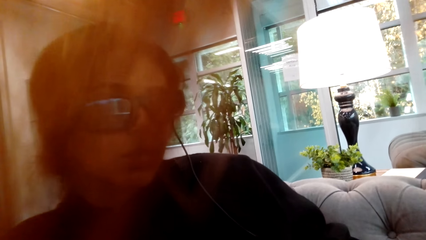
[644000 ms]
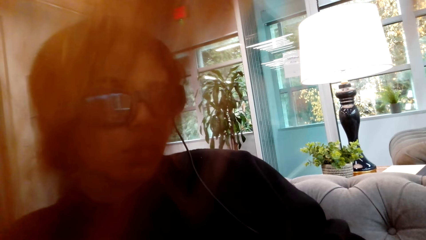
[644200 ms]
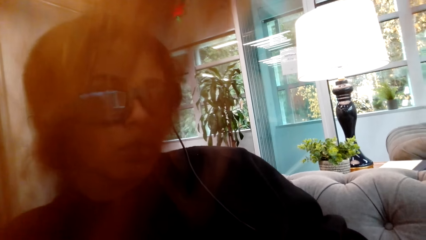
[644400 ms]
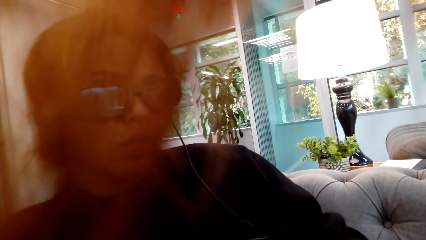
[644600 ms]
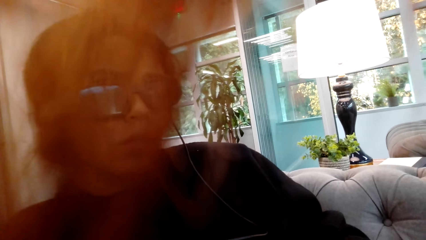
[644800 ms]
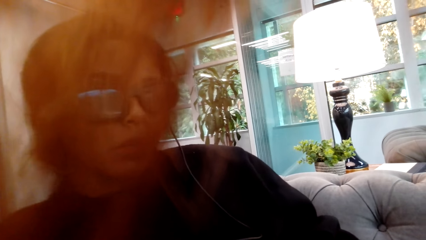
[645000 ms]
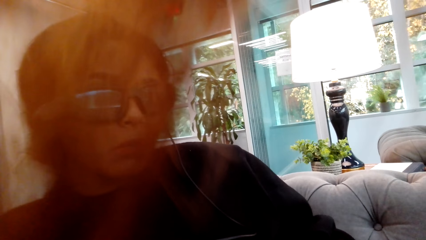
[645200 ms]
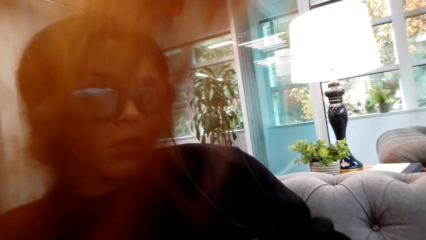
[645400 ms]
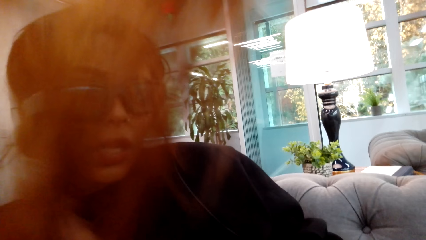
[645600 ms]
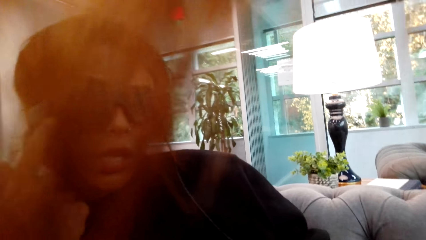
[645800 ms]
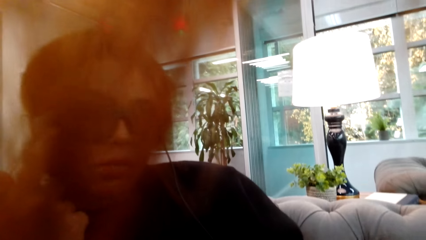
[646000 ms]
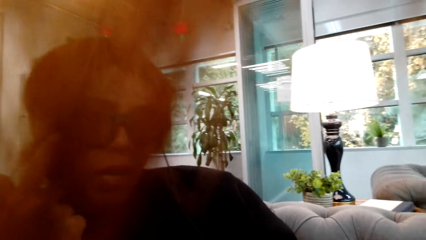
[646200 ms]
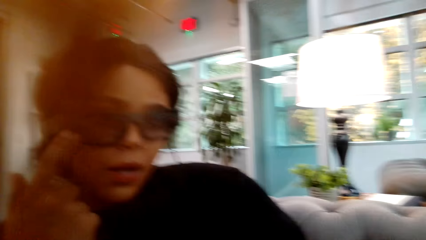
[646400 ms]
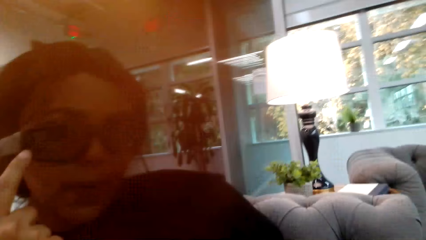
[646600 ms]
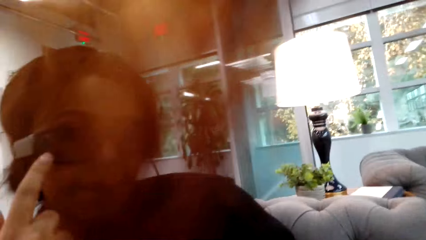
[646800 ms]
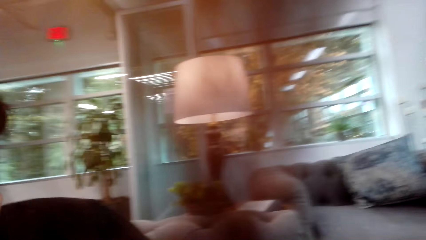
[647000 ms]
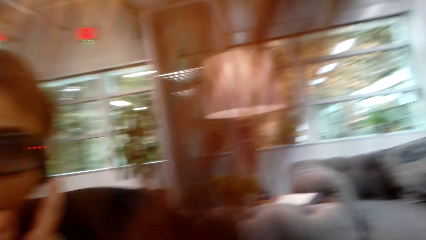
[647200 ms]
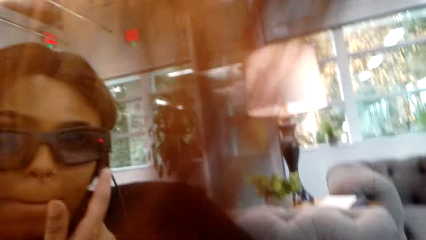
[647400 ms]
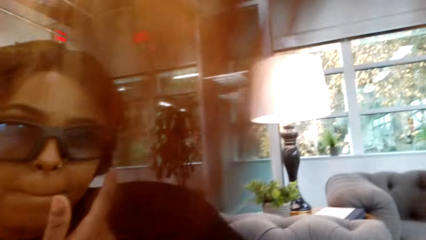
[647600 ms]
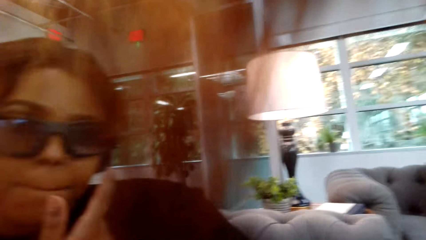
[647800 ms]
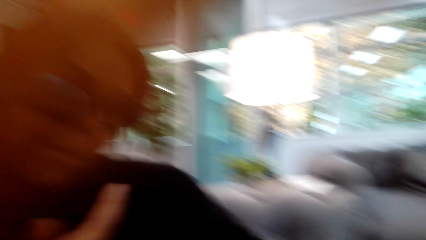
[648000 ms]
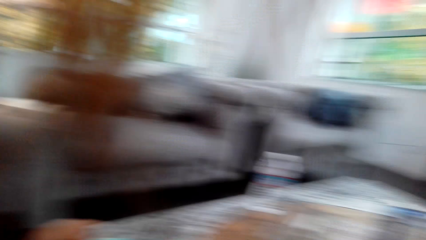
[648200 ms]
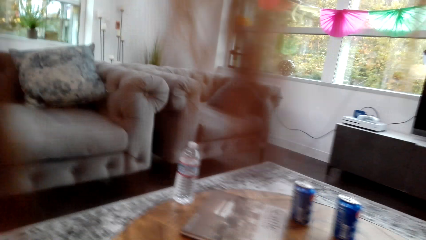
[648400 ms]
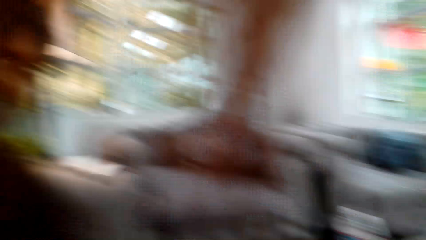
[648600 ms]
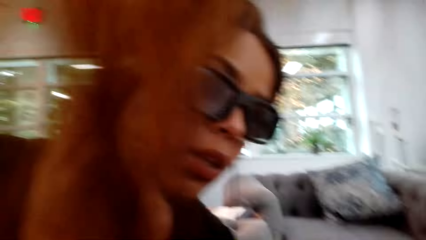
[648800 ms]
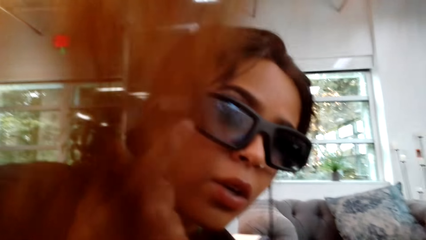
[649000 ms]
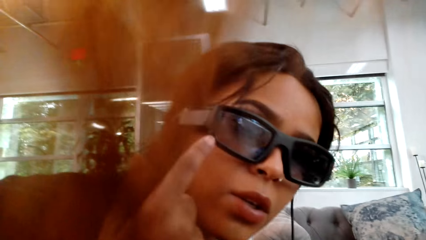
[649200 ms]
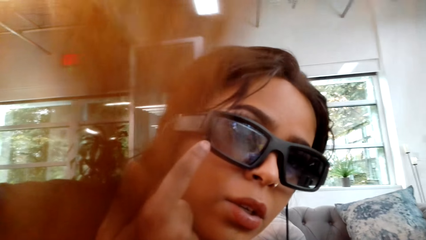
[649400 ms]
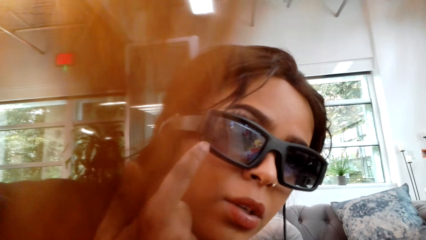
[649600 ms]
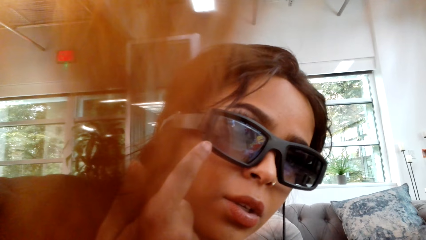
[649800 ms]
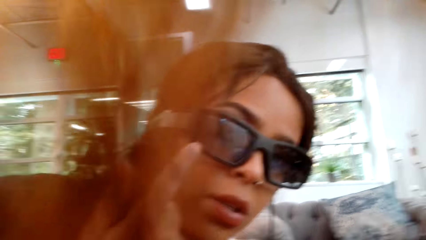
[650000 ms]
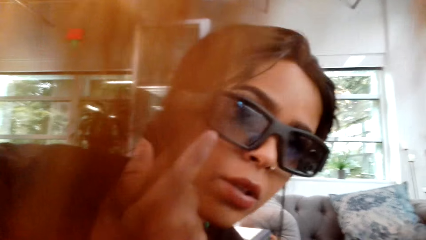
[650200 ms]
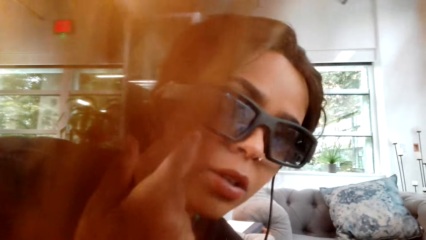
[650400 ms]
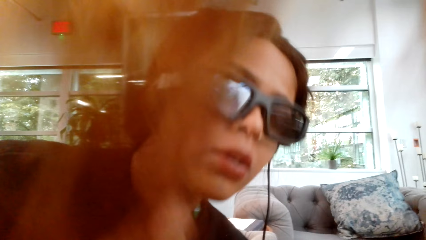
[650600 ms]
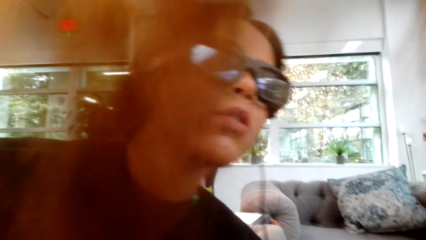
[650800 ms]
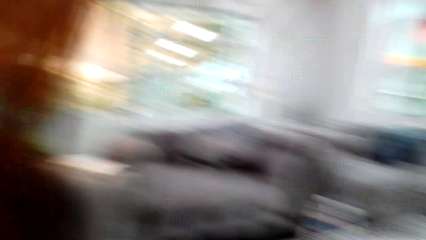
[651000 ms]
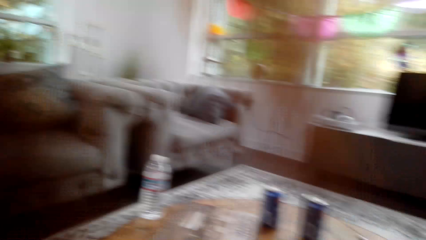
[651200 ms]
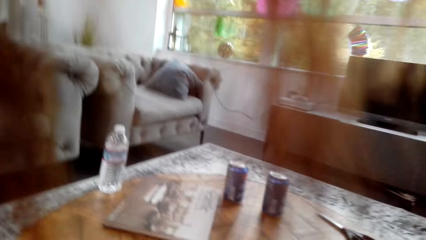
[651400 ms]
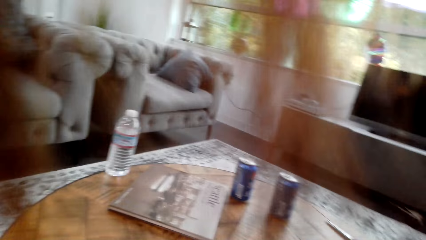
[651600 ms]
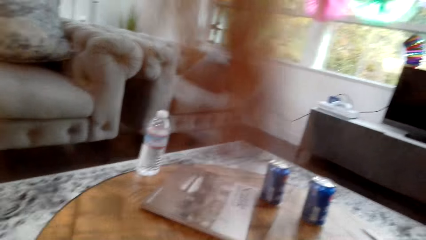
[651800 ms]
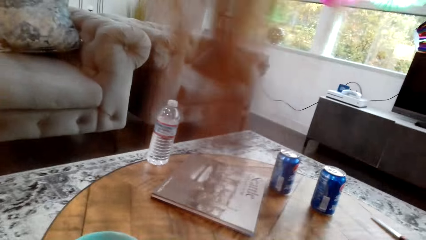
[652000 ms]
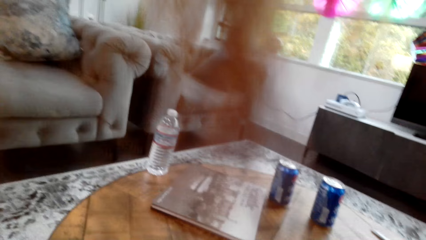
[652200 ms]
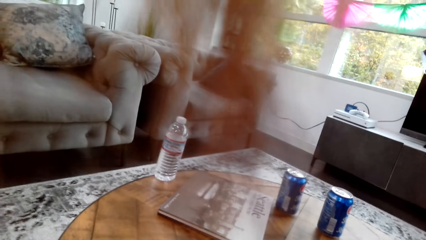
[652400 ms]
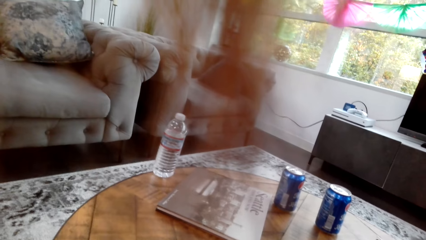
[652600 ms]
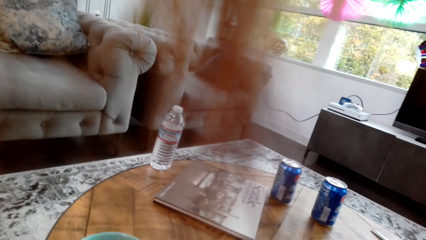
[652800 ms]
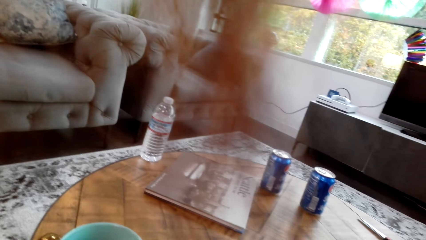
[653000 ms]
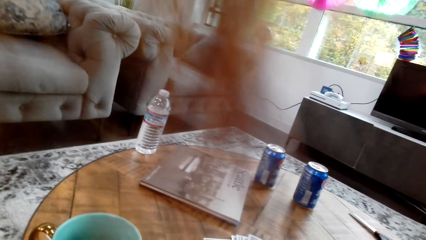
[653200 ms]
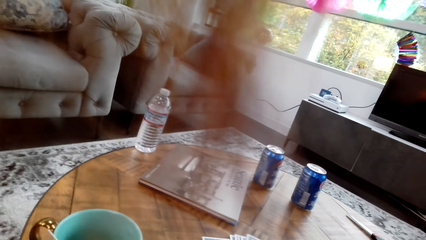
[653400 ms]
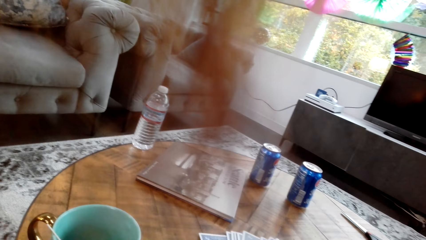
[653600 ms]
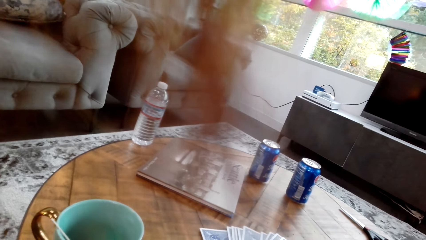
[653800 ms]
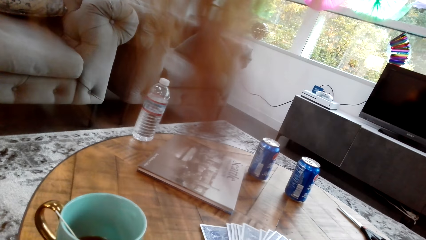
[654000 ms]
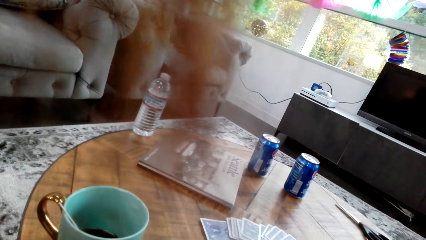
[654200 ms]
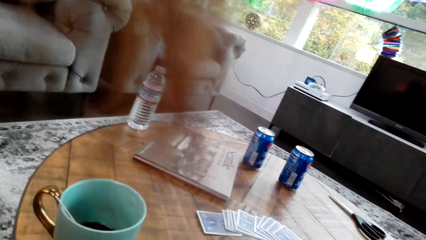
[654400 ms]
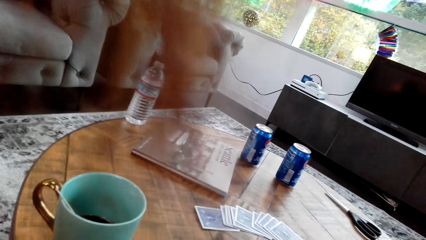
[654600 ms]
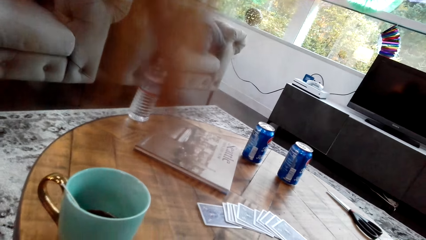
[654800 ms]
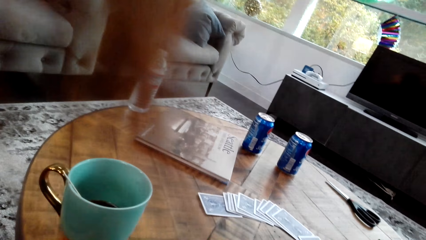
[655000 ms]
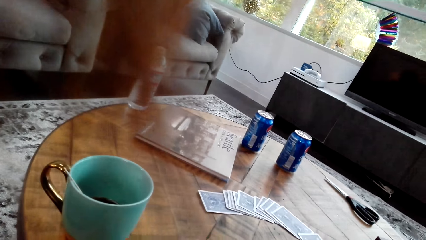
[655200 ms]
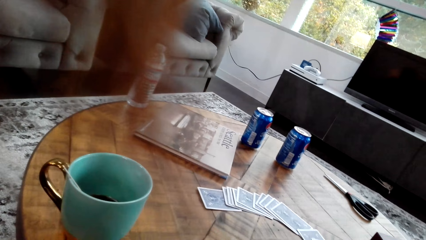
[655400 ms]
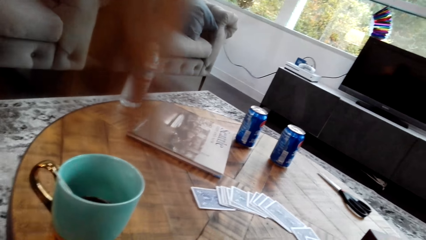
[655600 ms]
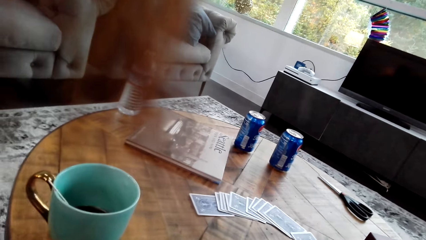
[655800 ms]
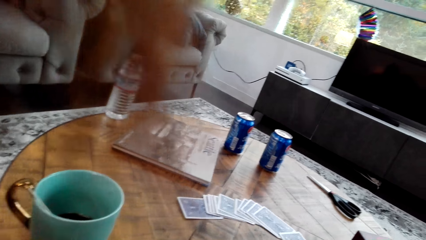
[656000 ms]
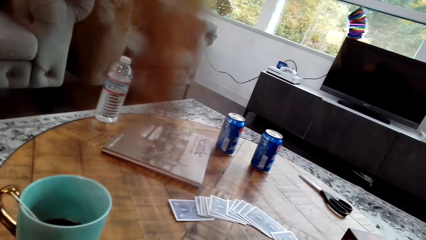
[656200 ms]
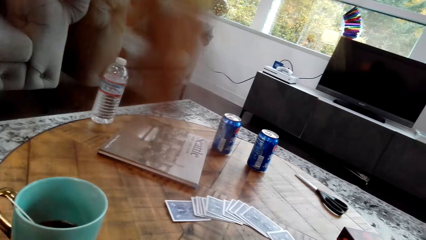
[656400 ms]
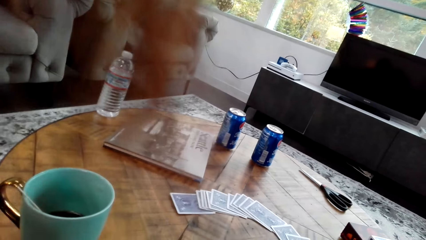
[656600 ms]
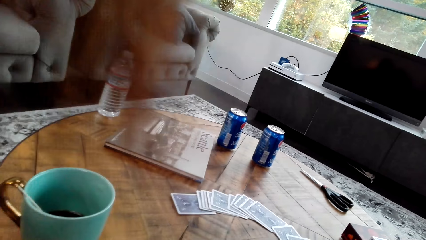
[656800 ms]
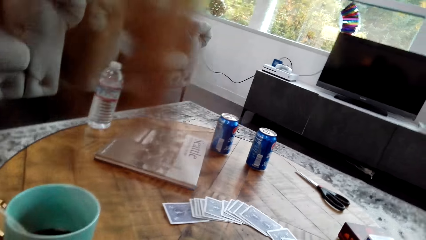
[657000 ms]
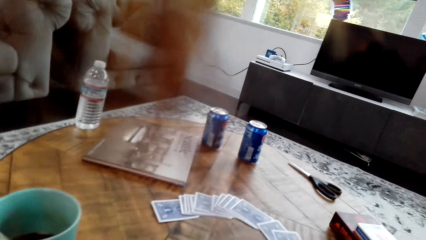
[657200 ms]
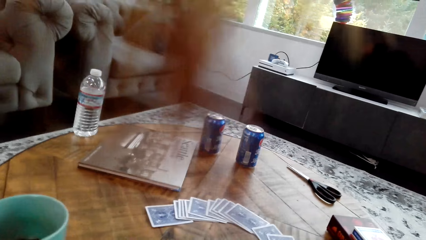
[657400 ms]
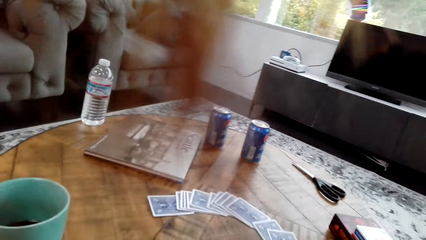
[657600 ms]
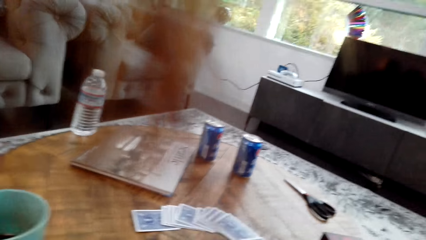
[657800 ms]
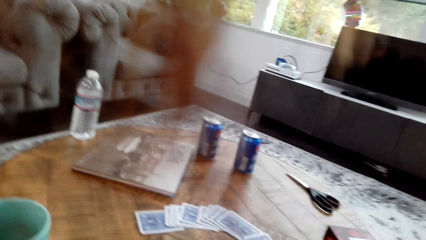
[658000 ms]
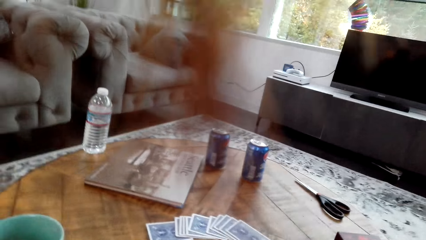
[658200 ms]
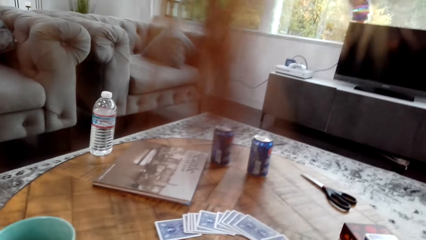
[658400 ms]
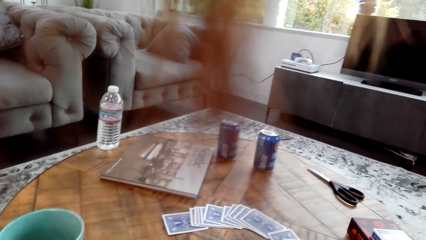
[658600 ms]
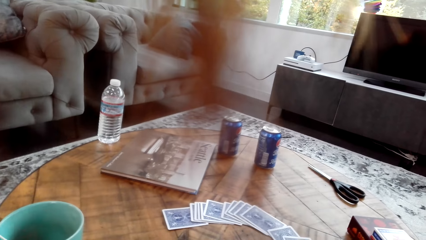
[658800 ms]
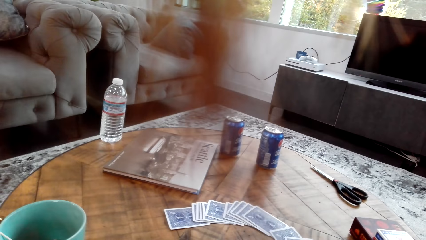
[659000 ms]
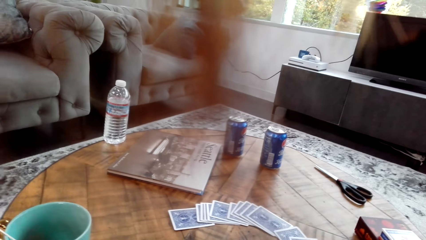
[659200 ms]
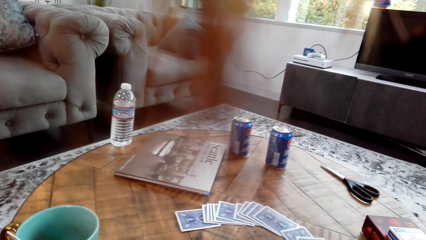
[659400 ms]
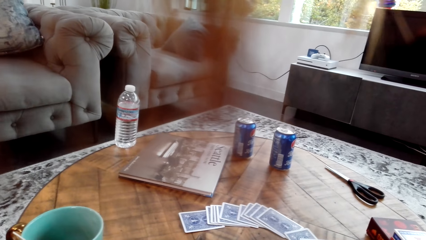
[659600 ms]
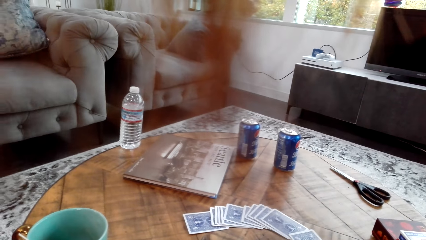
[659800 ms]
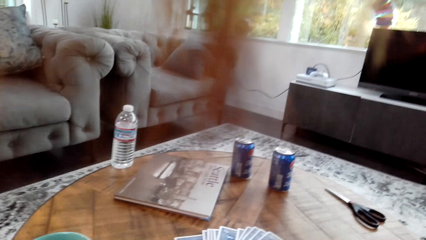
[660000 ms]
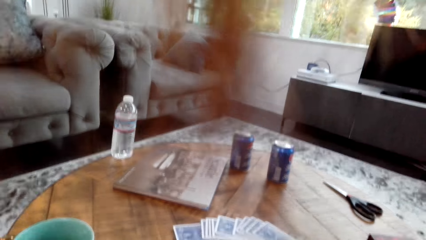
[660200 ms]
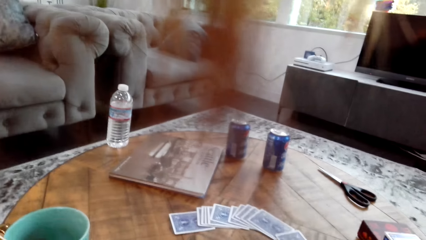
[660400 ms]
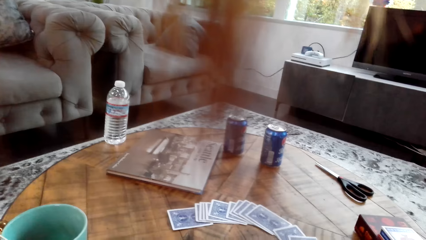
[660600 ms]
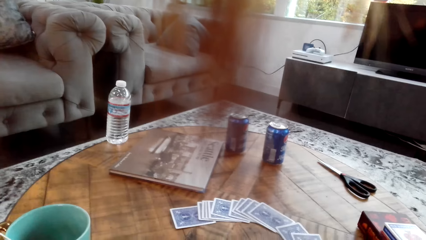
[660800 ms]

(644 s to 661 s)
A lady interacts with the camera wearer. The camera wearer looks around. The lady points at her spectacles. The lady looks around a room. The camera wearer looks around the room. The lady looks around the room.
